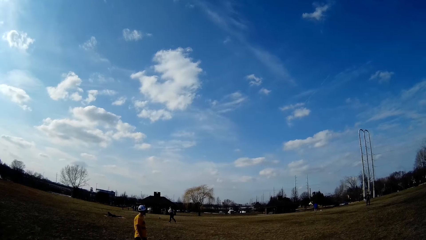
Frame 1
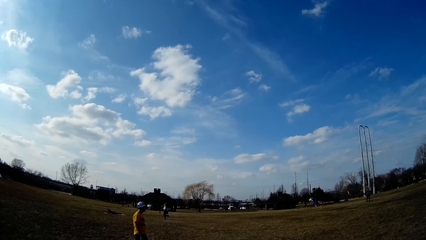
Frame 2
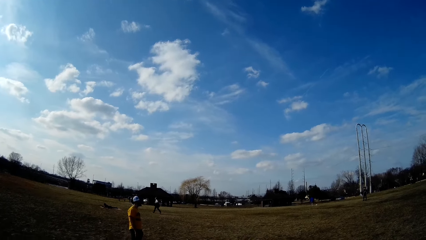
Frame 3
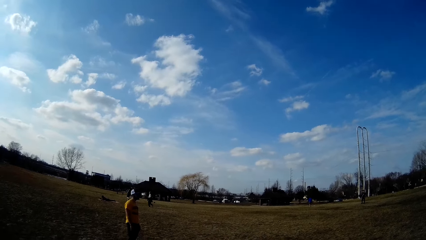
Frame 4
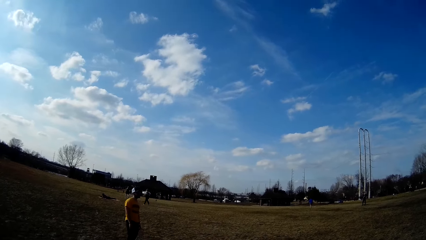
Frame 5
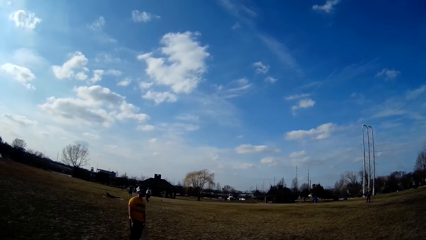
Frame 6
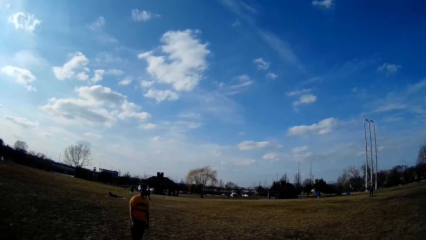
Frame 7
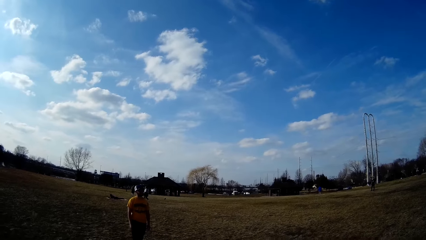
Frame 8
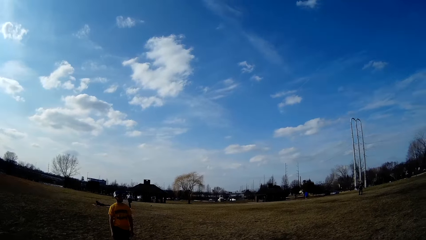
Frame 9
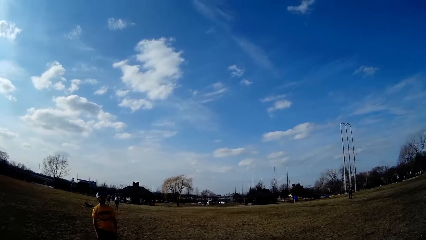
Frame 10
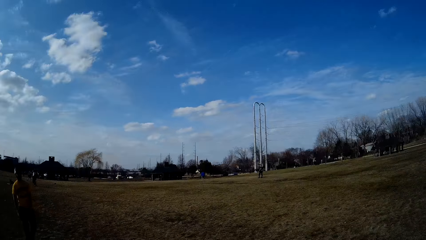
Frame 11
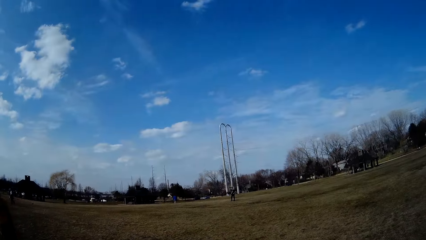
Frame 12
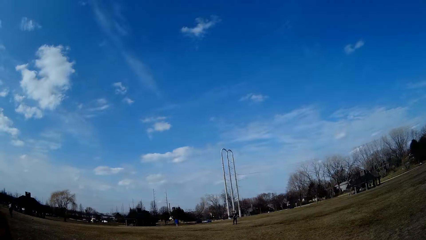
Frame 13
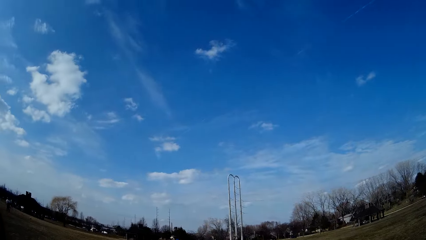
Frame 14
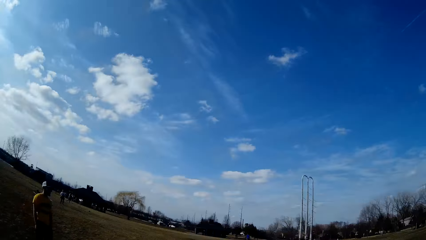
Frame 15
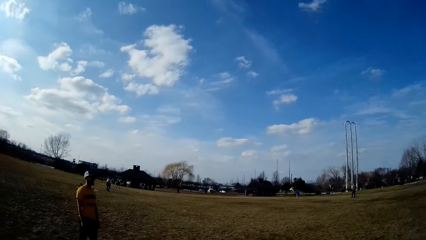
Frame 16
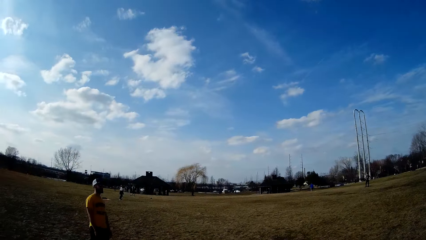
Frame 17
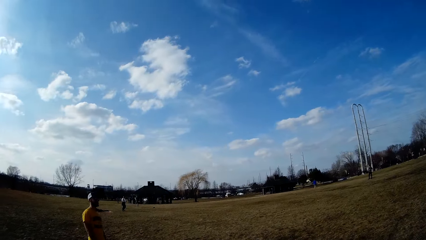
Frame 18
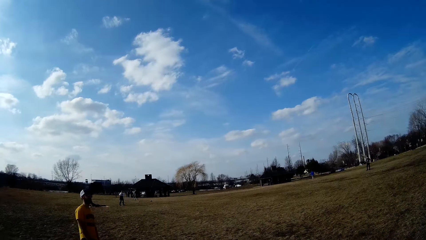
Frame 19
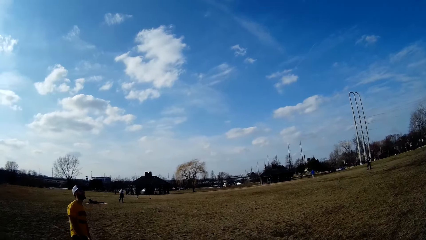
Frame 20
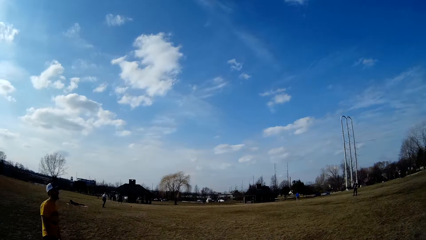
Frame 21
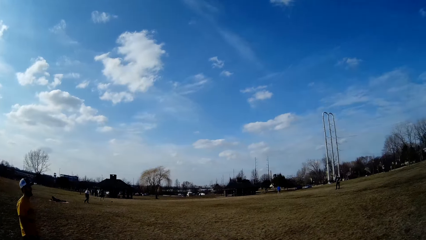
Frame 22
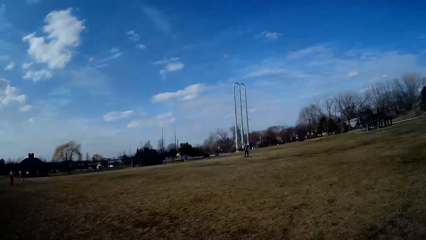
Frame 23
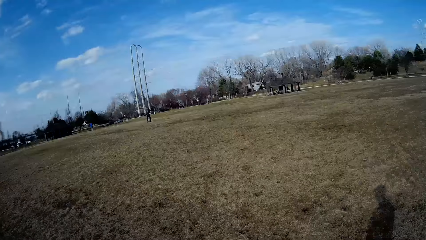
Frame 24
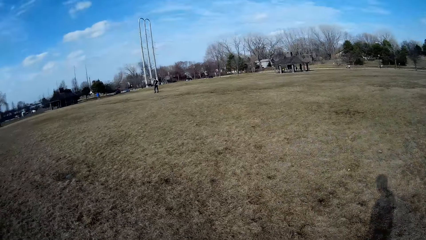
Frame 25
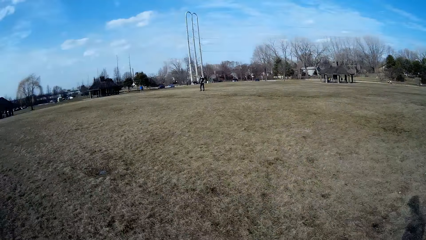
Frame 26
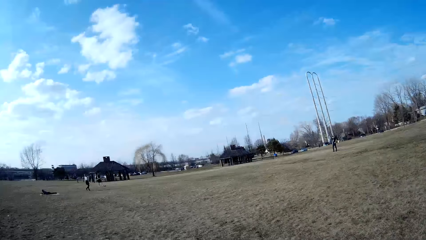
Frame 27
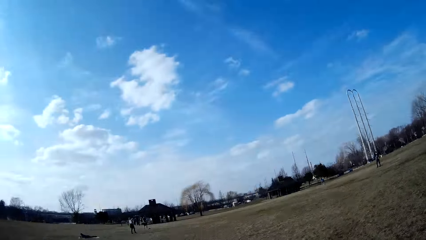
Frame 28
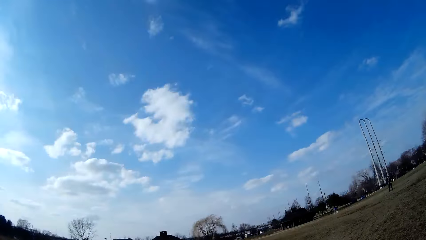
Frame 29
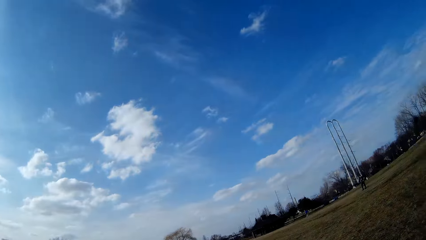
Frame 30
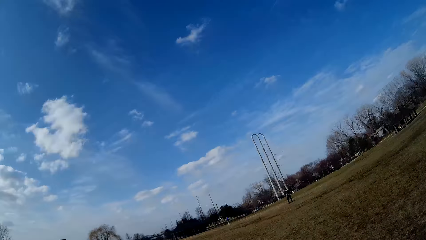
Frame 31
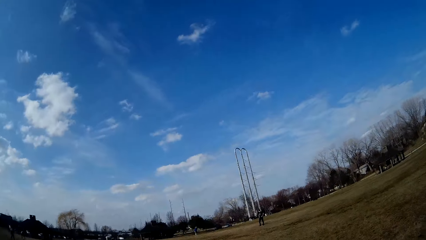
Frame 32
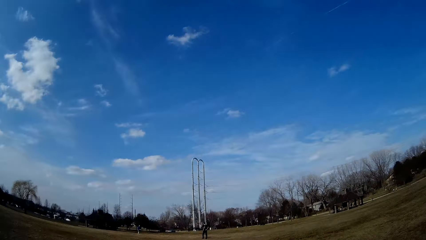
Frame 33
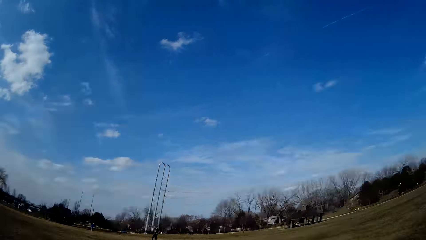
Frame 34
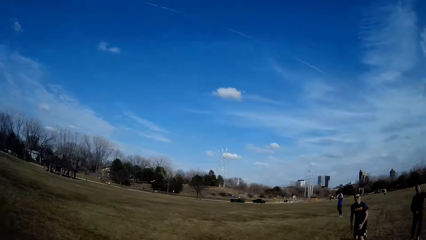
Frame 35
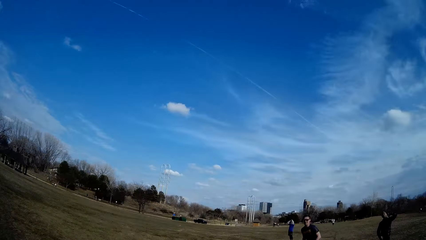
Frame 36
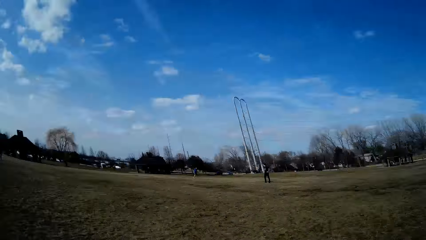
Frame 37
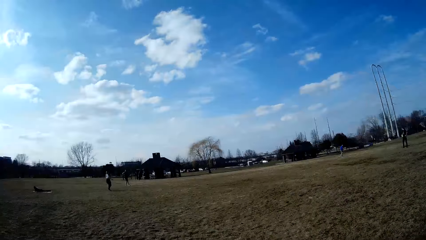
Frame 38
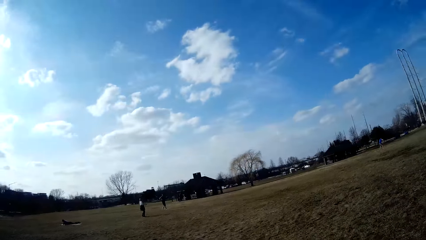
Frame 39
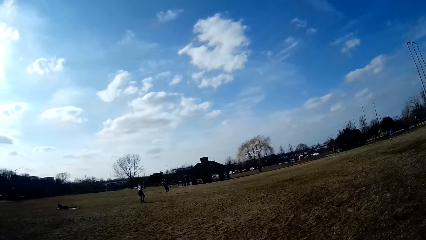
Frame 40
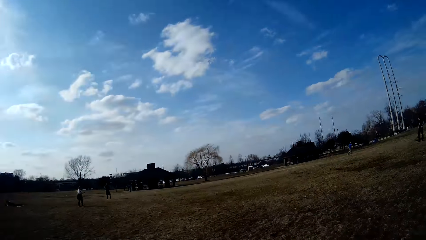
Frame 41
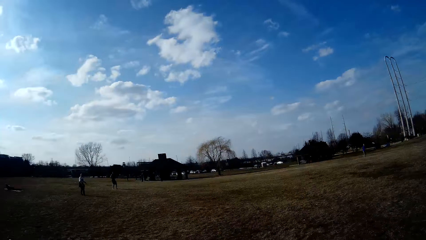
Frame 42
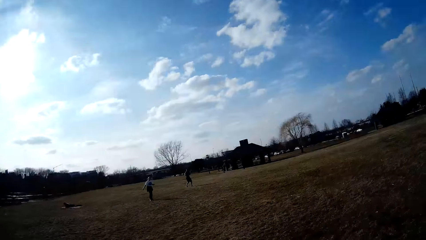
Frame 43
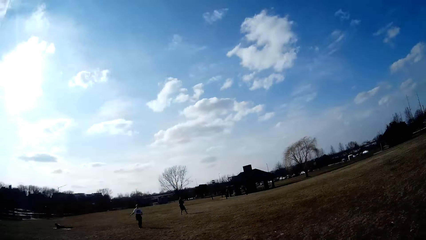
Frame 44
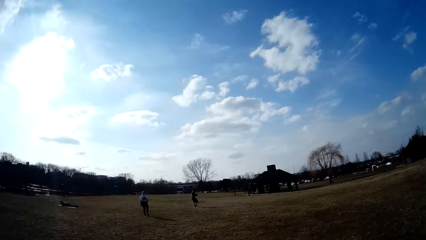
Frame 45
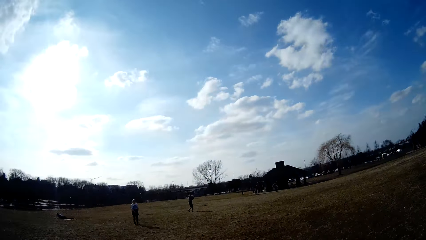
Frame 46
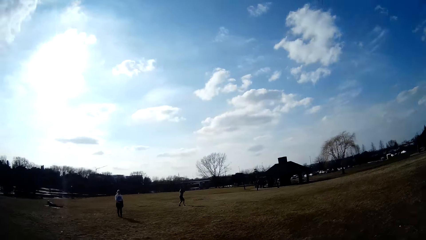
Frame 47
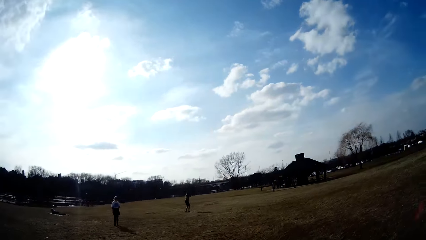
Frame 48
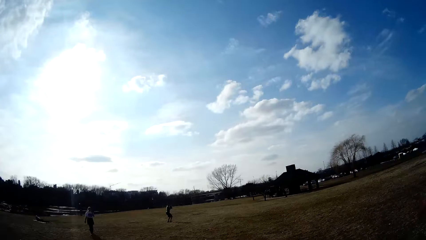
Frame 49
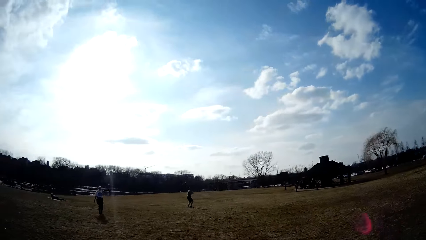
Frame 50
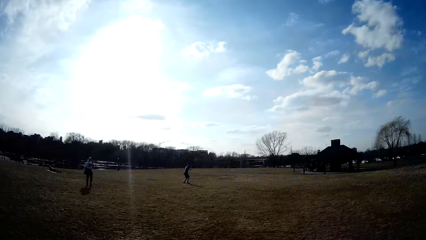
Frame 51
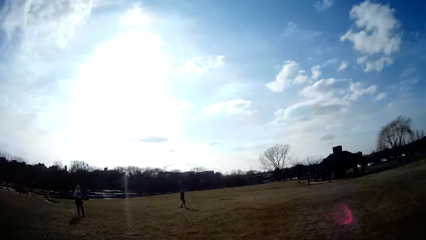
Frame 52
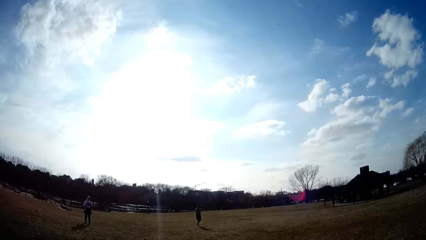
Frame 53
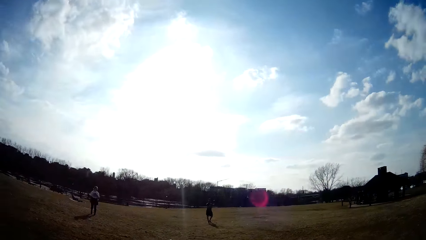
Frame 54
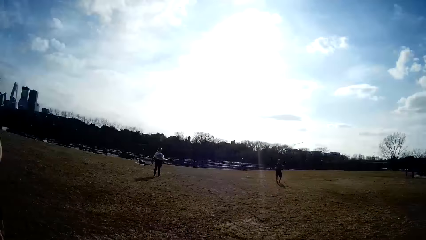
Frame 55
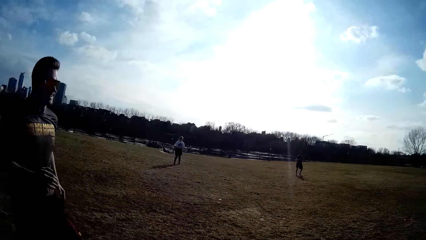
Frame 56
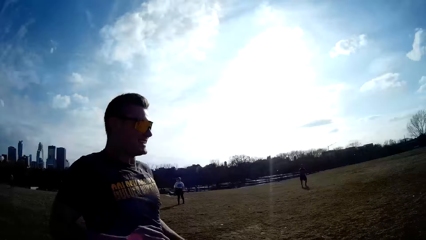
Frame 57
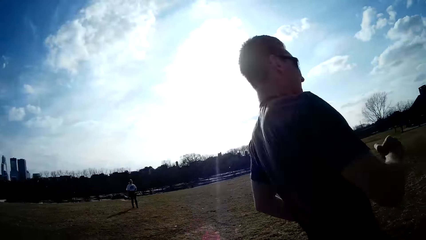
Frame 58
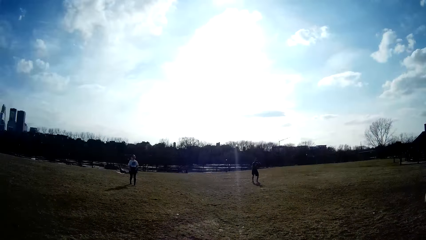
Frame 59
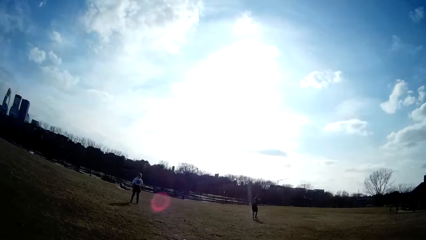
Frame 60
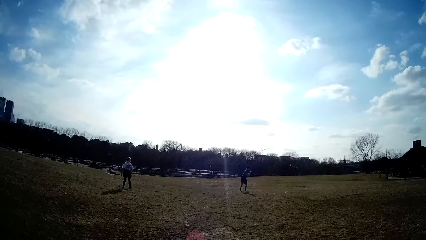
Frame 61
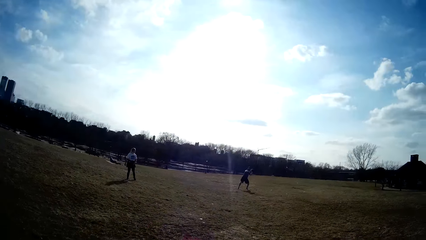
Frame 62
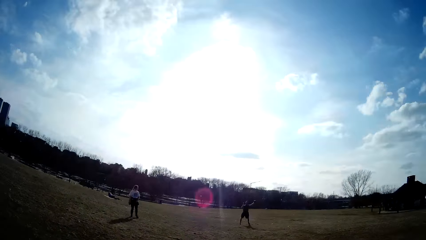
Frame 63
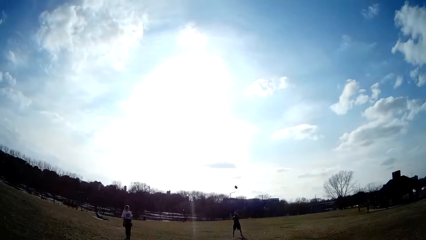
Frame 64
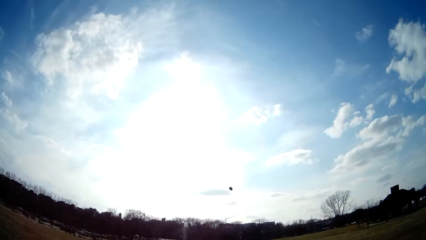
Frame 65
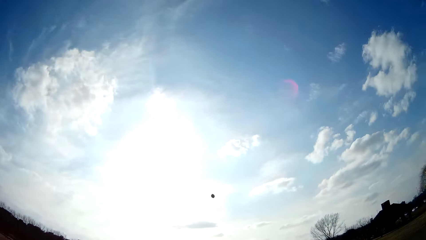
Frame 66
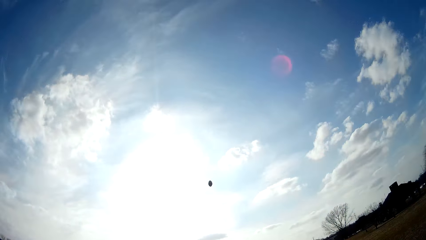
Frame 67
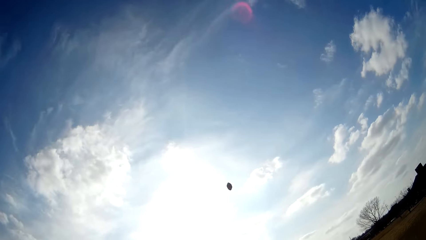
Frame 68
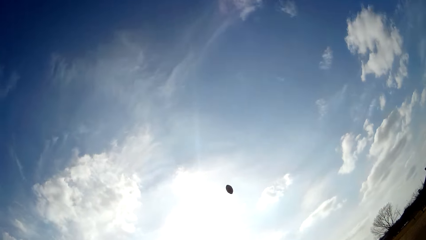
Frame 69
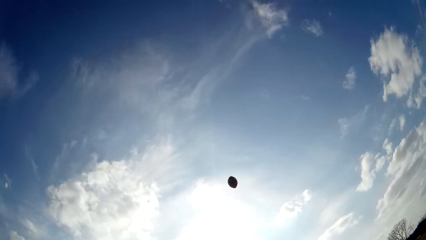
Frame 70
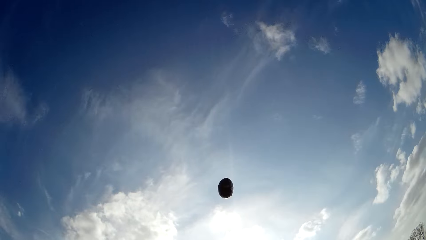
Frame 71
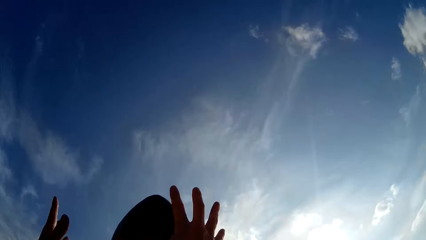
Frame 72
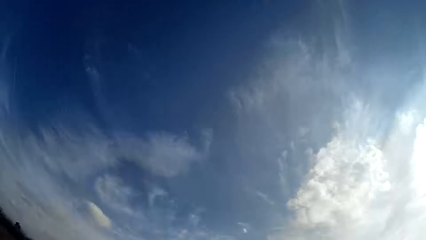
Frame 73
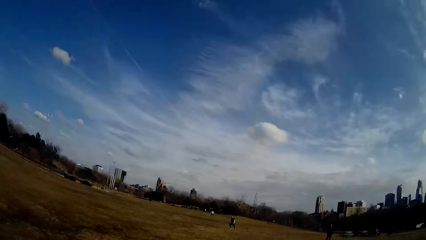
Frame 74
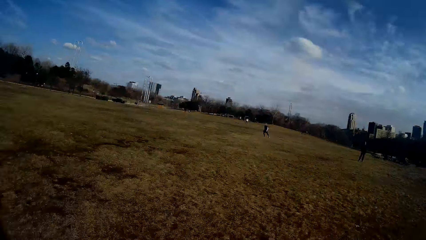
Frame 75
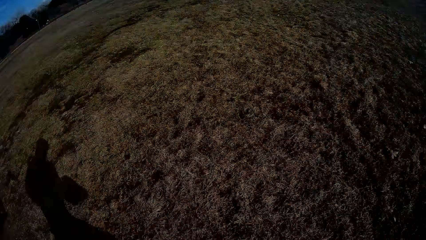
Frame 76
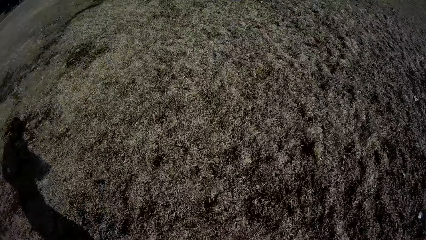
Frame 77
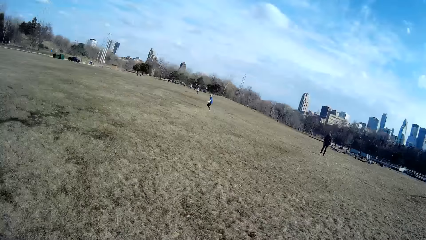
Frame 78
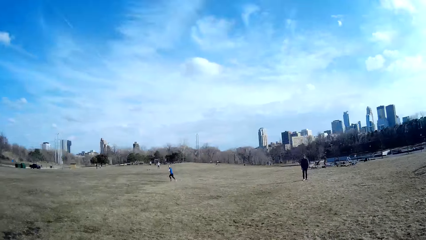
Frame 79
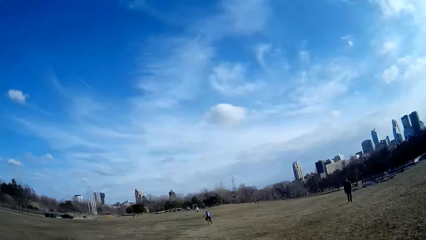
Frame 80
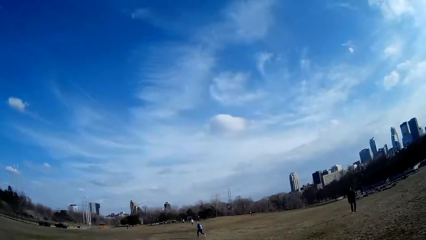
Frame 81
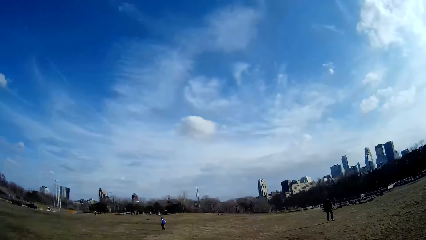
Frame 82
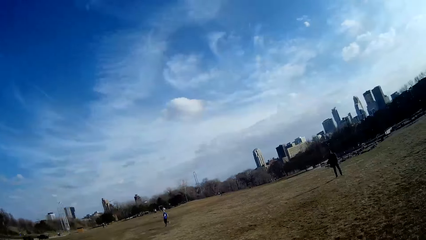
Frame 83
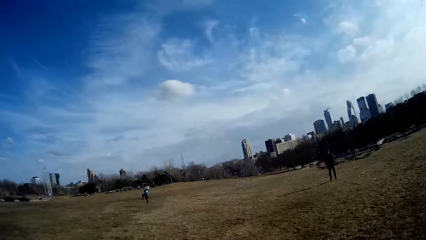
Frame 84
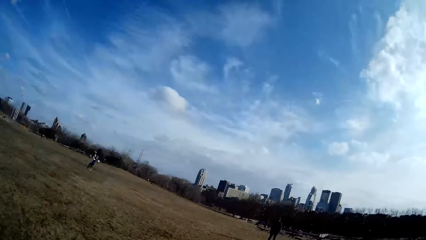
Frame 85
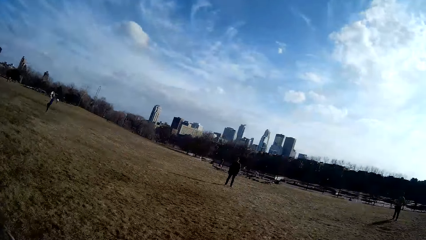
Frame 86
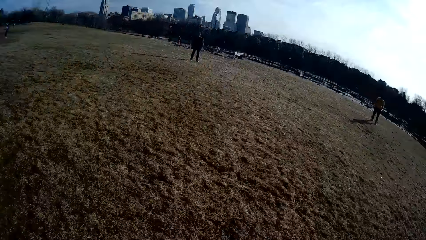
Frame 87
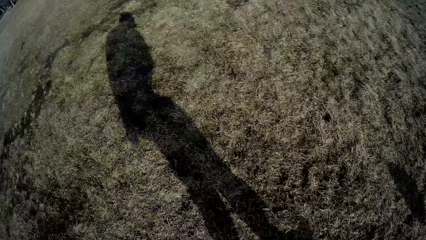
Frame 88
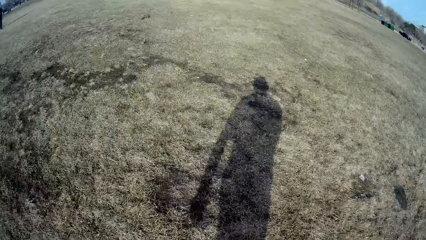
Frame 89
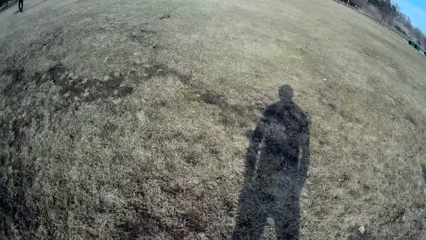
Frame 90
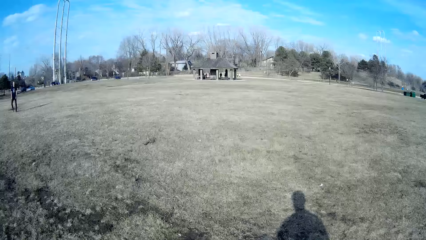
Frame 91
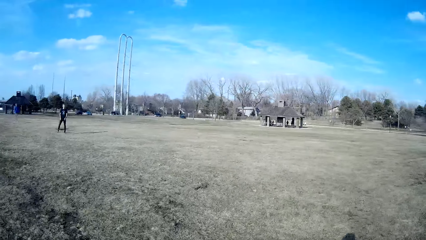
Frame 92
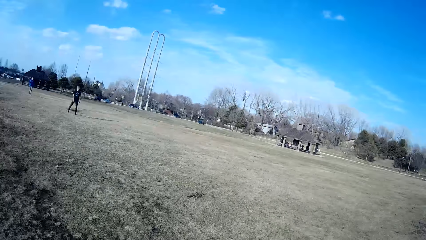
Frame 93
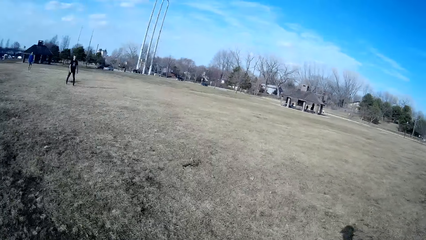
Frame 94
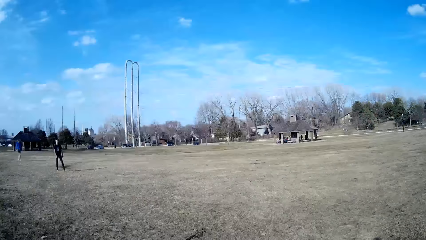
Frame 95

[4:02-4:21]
The man throws the spherical ball to the camera wearer. Another man catches the slate in the air.
